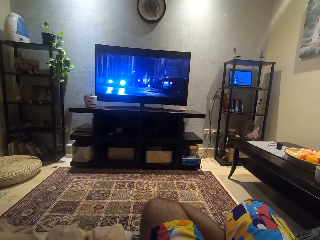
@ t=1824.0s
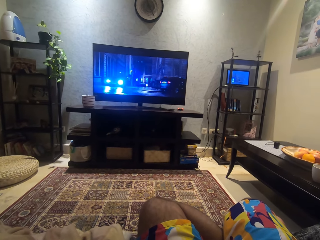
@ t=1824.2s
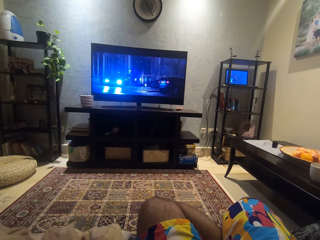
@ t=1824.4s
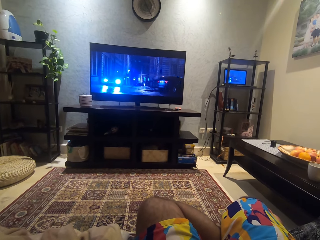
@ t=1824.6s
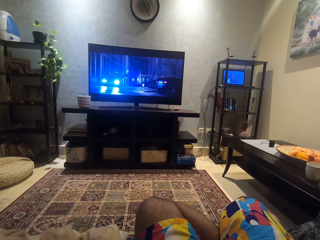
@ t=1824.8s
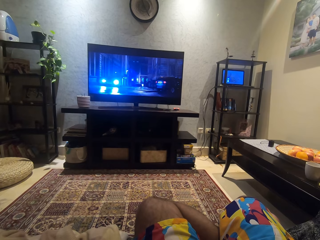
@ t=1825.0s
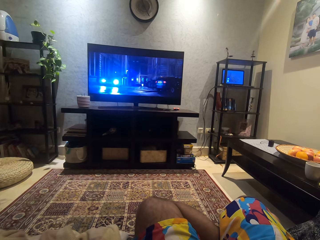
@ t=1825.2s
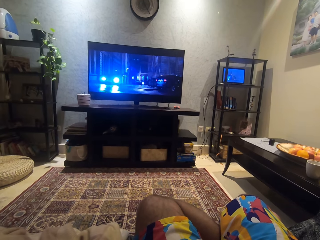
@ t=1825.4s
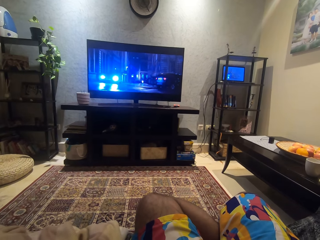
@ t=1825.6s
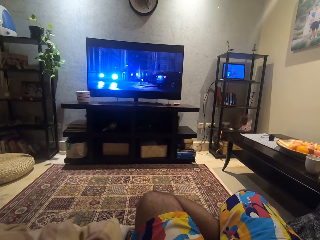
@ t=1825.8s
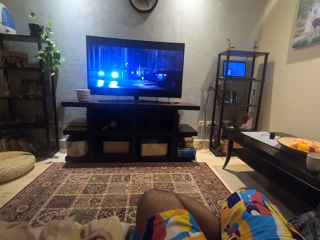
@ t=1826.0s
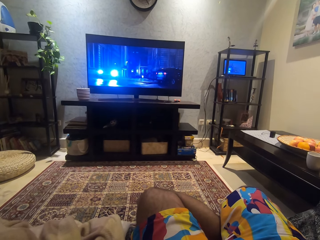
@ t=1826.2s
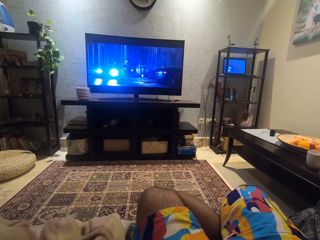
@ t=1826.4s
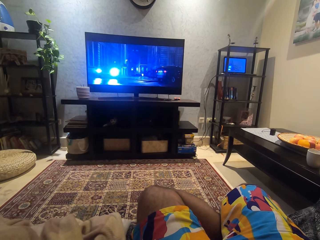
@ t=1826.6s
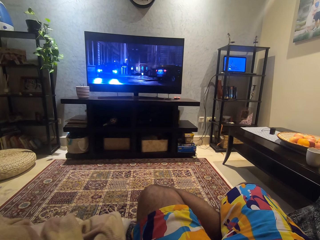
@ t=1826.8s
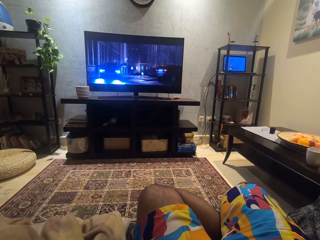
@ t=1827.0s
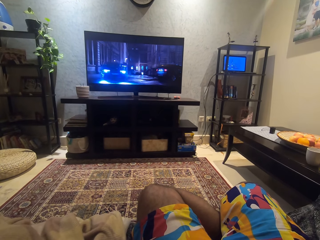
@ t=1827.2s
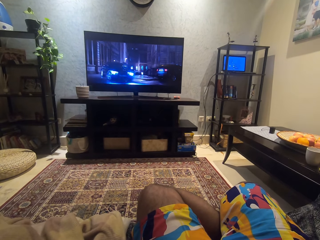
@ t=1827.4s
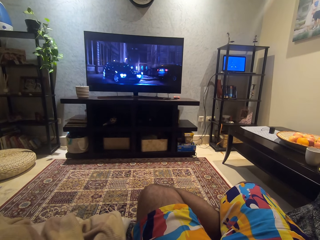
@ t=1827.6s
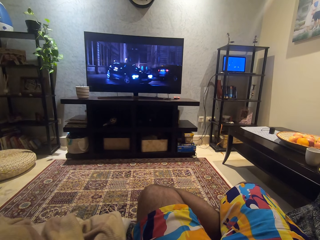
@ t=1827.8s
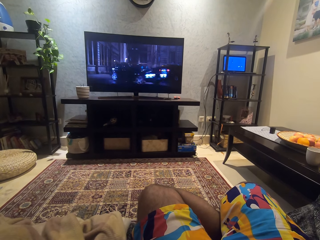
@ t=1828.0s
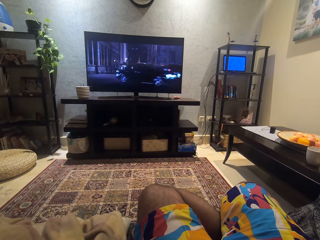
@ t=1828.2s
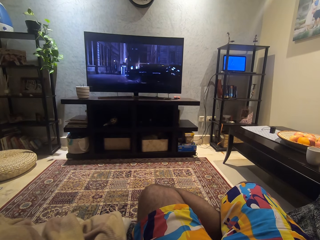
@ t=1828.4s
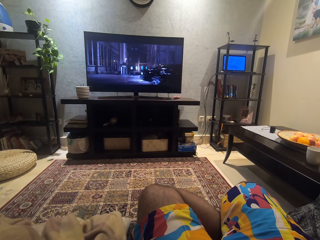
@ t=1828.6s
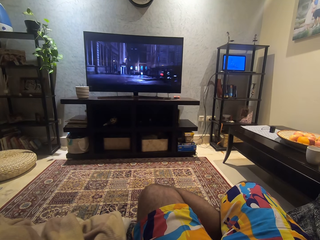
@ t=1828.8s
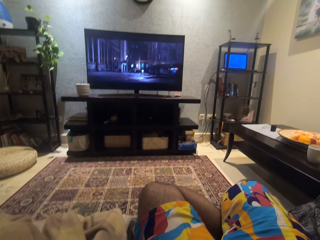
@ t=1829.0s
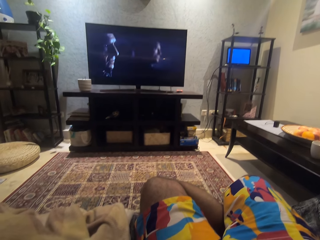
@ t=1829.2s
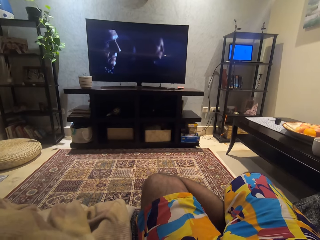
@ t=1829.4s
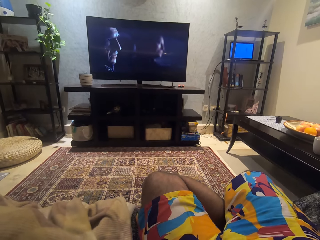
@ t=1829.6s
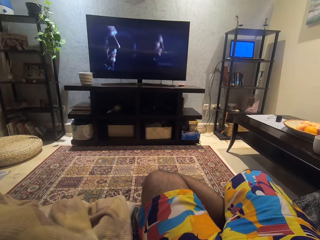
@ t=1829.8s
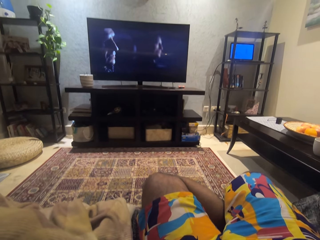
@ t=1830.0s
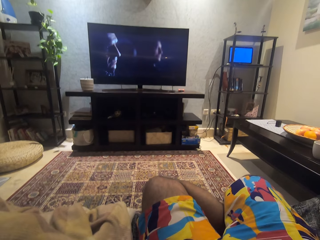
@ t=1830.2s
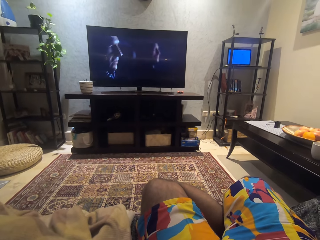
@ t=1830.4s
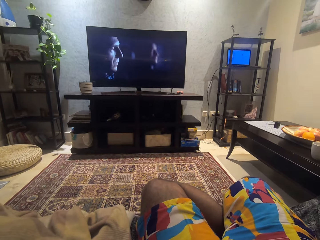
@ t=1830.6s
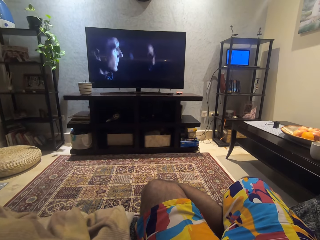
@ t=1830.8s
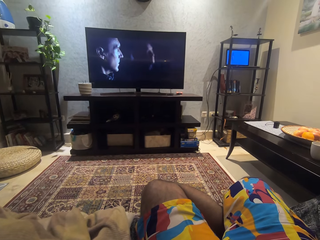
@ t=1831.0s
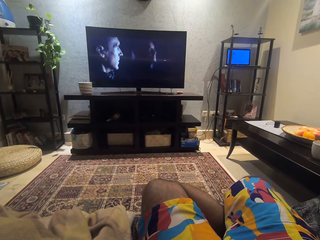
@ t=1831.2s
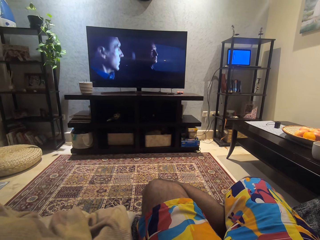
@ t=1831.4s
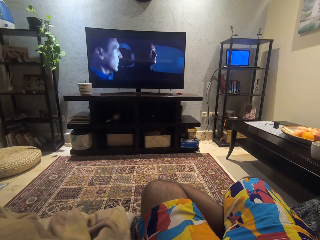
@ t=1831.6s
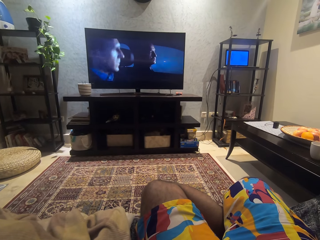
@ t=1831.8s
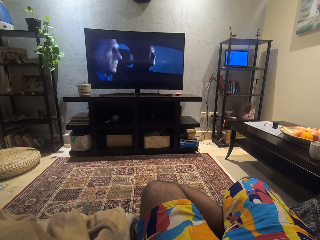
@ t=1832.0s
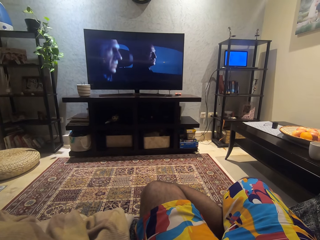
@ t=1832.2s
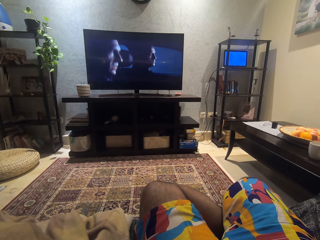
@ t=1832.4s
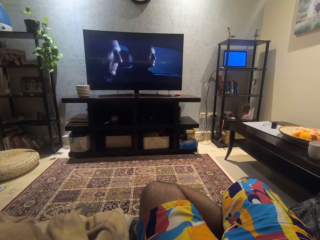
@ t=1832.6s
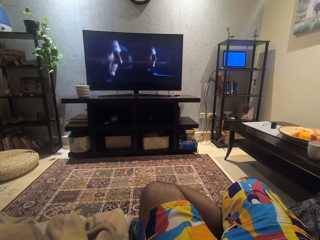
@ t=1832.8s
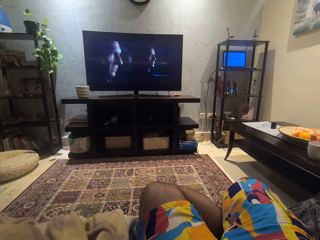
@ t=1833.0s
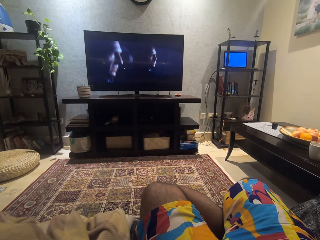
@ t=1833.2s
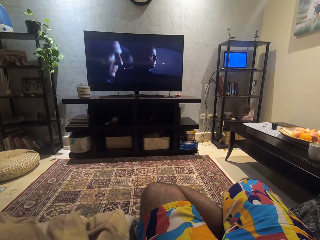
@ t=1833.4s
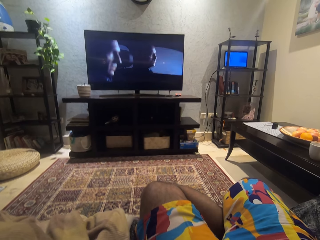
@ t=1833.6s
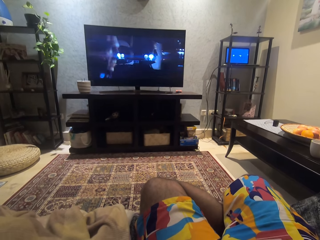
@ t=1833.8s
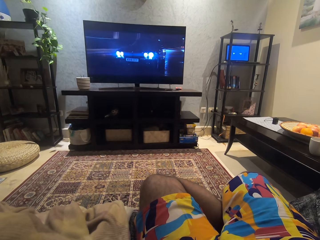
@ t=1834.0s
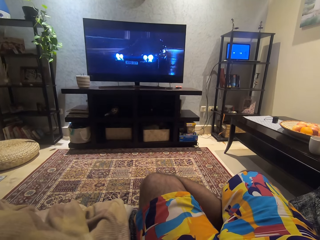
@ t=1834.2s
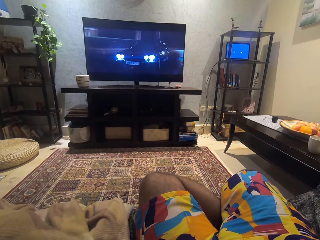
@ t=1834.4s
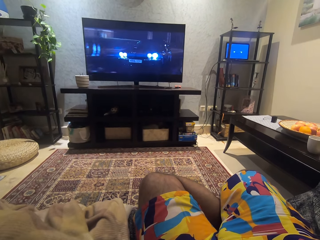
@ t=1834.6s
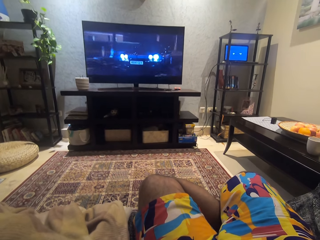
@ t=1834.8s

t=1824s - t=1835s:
The camera wearer watches a movie.

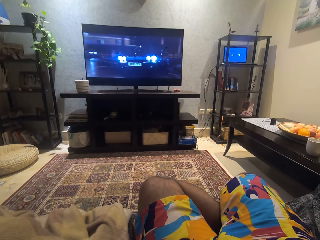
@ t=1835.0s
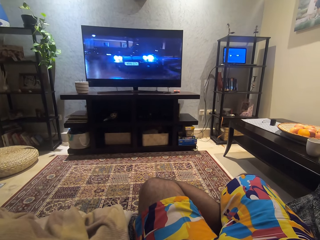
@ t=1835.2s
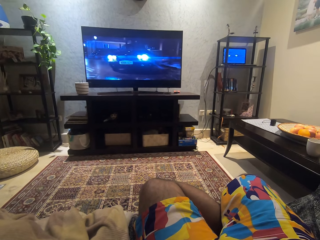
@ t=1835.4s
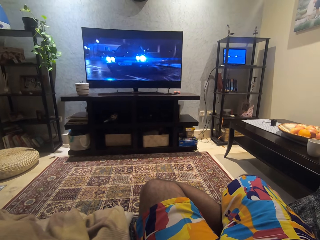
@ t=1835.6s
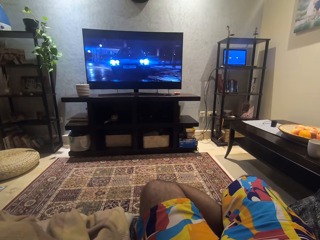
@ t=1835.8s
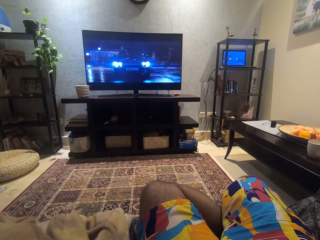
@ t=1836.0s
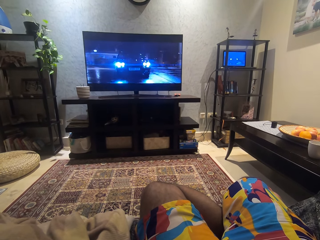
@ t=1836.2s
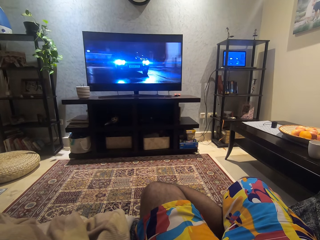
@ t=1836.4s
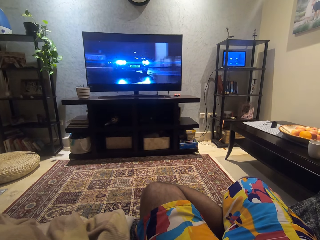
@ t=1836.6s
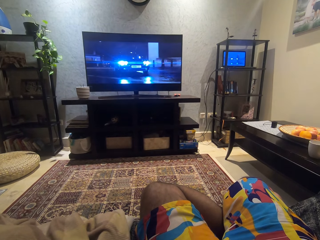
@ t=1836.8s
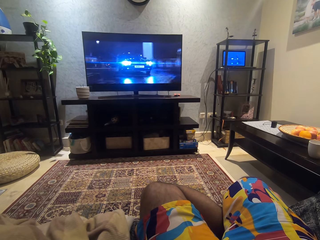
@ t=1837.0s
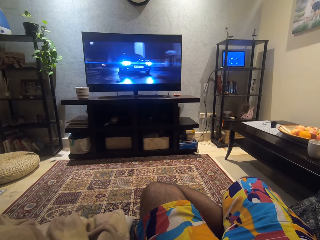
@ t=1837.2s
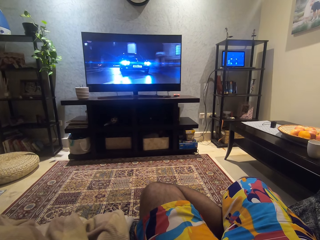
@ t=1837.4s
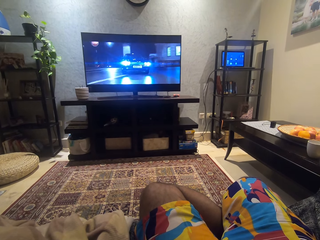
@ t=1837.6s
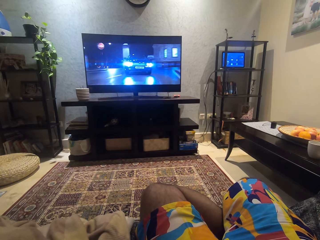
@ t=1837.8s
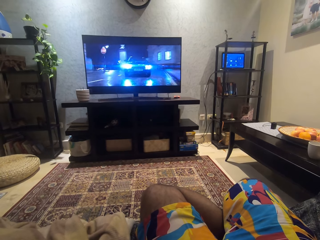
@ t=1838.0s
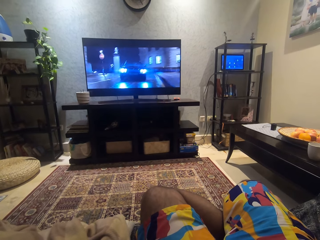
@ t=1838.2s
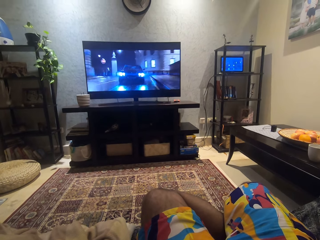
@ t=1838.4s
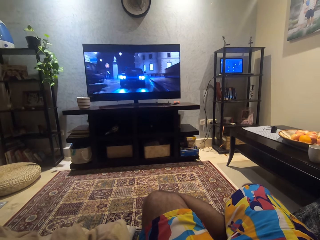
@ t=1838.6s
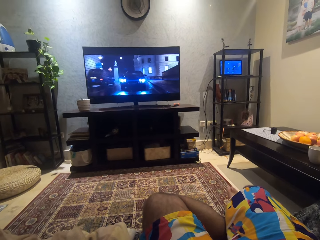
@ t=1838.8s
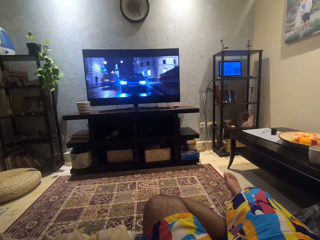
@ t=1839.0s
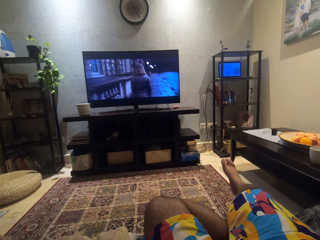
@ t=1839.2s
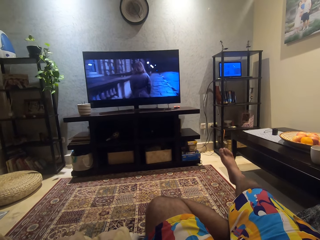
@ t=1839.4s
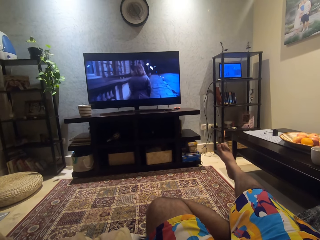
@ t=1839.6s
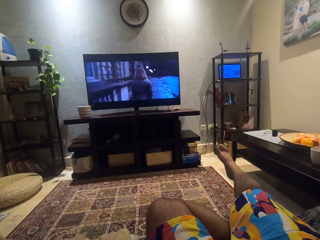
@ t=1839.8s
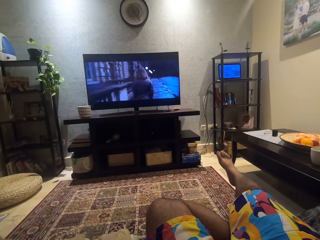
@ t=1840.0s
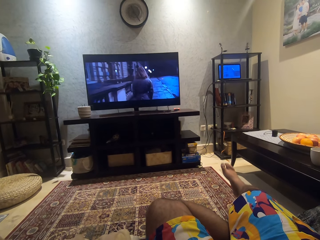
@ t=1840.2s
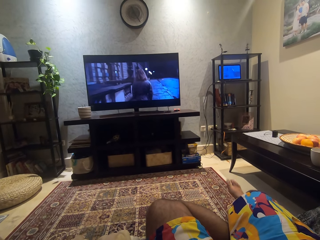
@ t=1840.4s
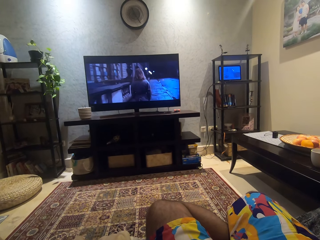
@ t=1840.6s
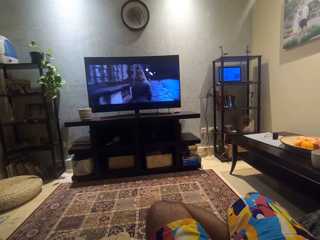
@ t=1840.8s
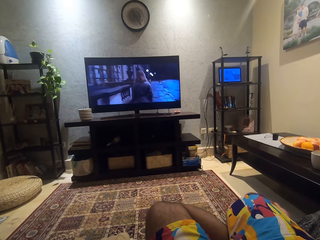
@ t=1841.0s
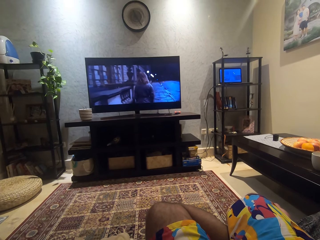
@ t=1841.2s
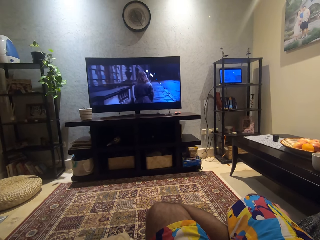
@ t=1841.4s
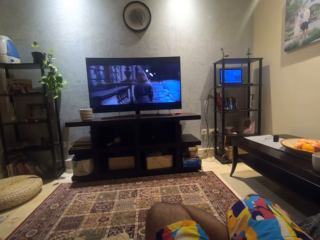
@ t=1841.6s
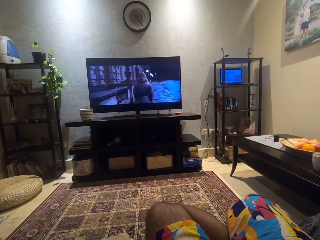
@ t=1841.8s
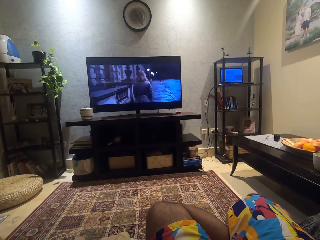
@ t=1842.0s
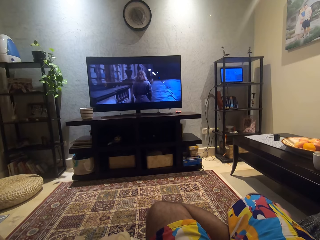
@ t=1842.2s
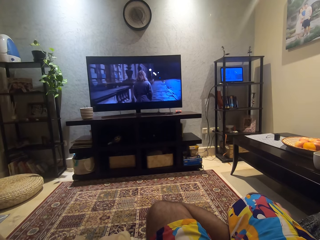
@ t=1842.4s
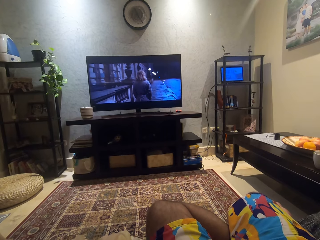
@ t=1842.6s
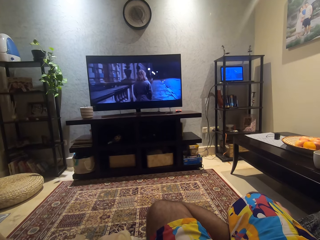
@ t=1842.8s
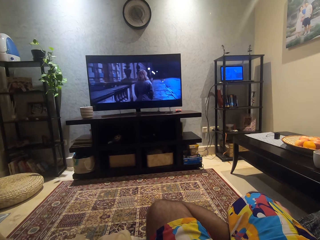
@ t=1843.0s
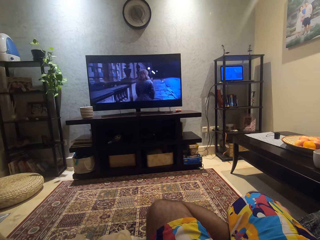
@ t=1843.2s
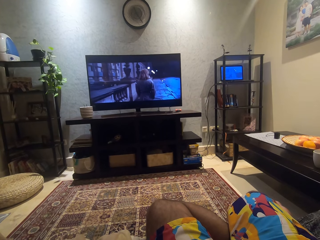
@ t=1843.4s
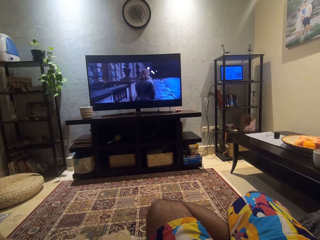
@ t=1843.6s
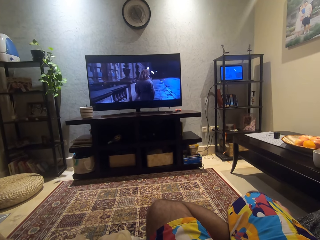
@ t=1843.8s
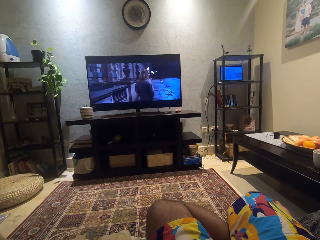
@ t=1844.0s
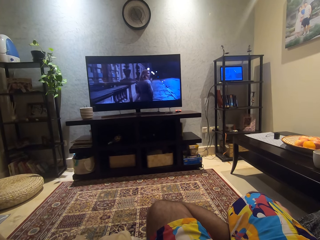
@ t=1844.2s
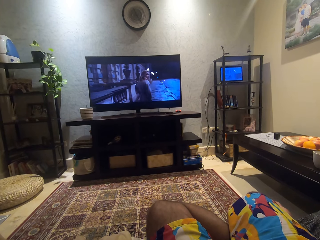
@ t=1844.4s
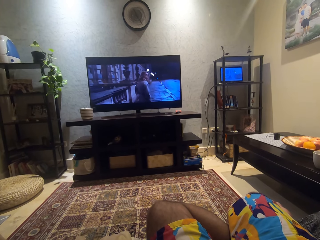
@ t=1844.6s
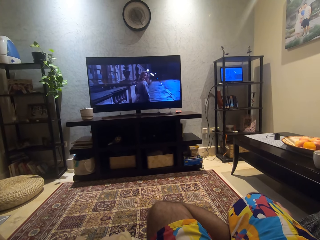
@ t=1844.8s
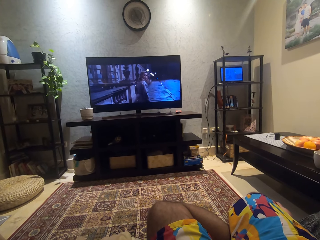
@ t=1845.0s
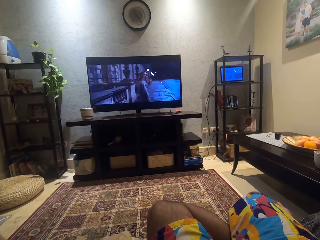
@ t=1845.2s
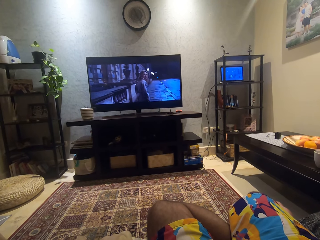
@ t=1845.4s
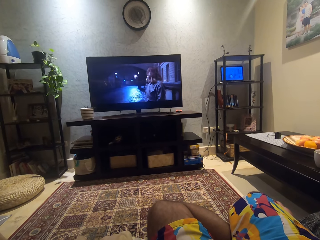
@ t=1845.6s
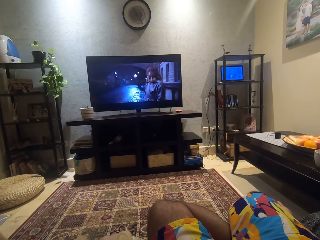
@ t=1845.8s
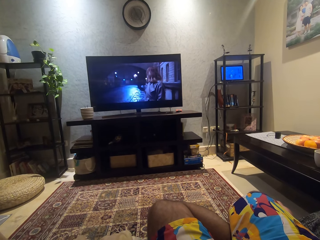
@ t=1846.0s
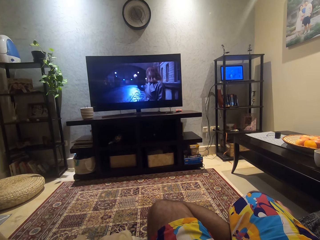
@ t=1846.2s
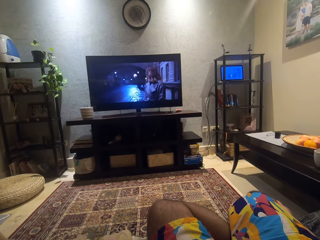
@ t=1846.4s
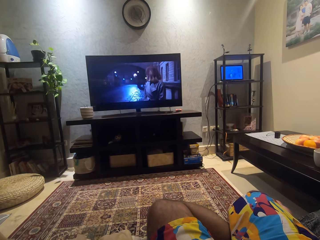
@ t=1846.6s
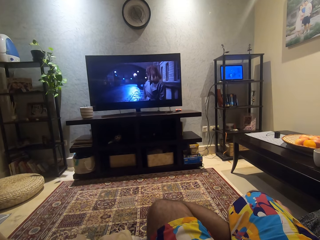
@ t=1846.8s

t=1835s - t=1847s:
The camera wearer raises his leg up. He lowers his leg. He watches a movie.
